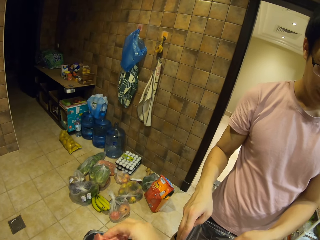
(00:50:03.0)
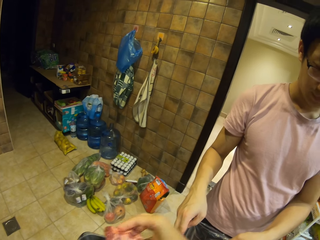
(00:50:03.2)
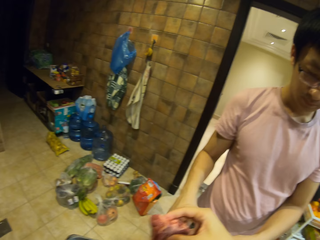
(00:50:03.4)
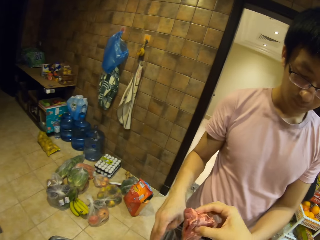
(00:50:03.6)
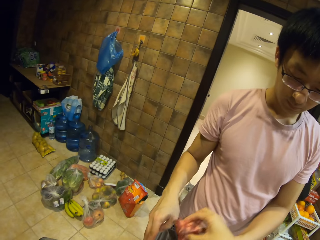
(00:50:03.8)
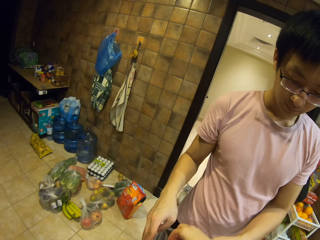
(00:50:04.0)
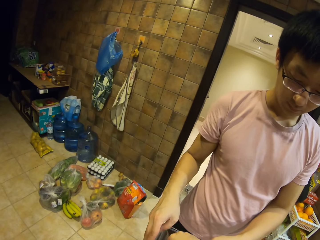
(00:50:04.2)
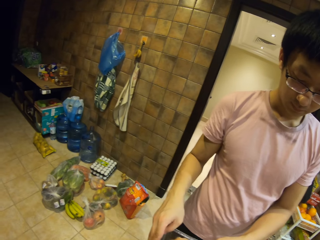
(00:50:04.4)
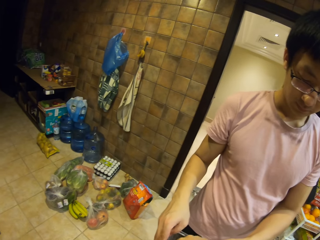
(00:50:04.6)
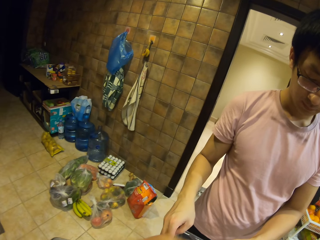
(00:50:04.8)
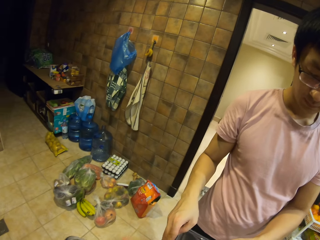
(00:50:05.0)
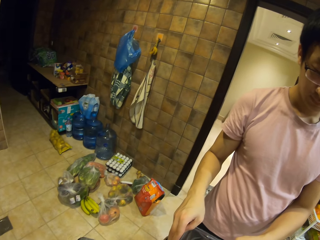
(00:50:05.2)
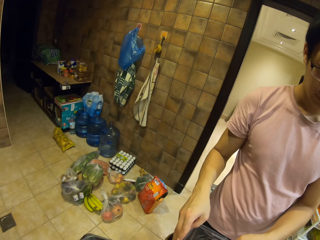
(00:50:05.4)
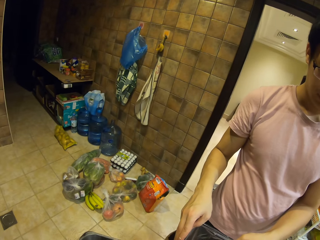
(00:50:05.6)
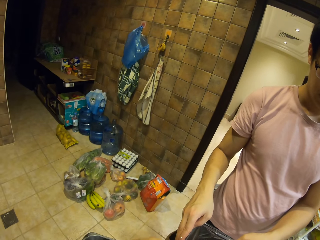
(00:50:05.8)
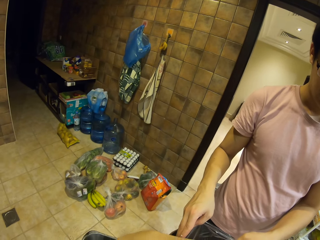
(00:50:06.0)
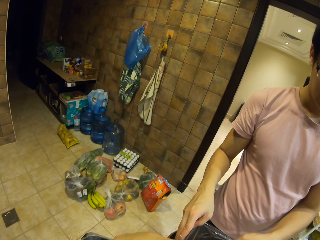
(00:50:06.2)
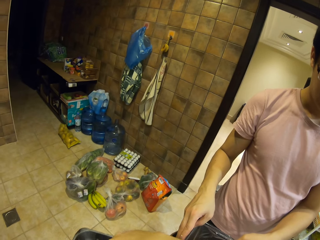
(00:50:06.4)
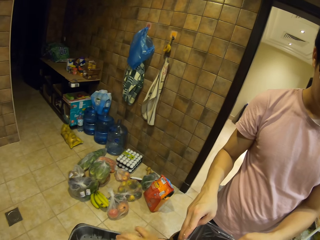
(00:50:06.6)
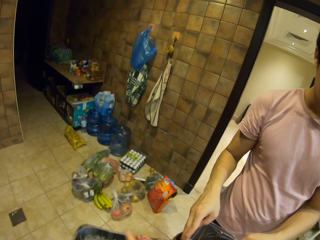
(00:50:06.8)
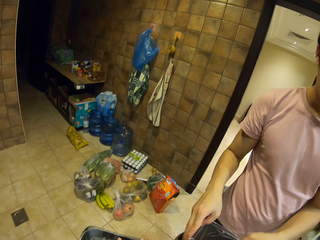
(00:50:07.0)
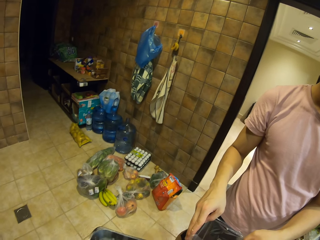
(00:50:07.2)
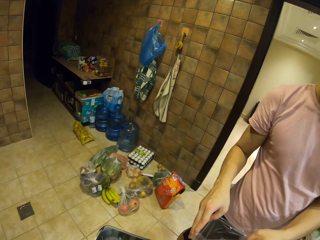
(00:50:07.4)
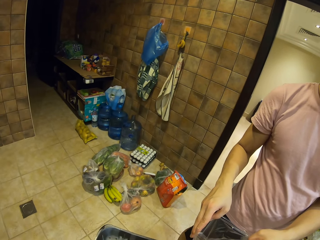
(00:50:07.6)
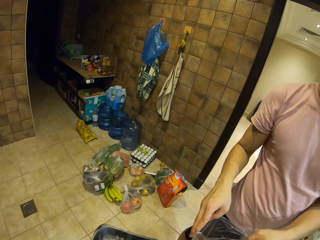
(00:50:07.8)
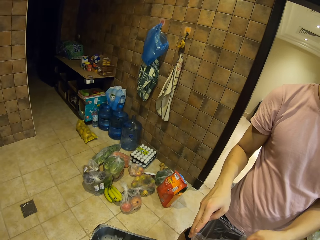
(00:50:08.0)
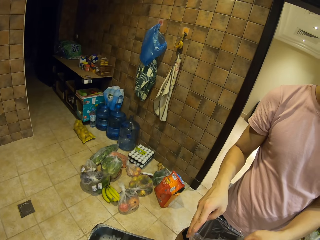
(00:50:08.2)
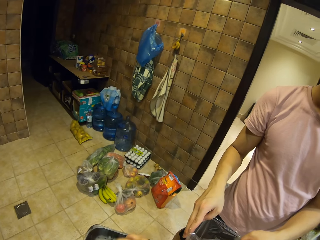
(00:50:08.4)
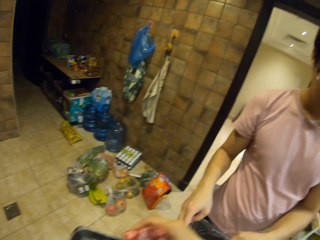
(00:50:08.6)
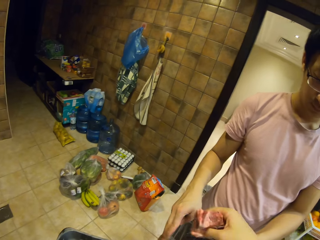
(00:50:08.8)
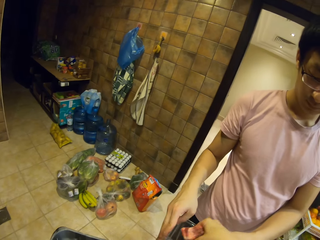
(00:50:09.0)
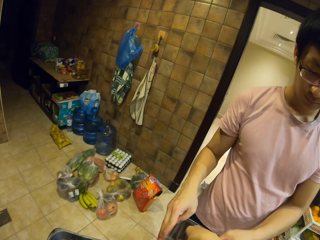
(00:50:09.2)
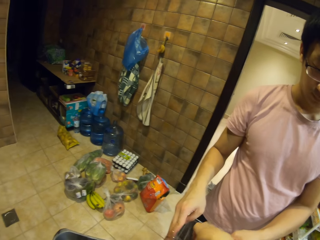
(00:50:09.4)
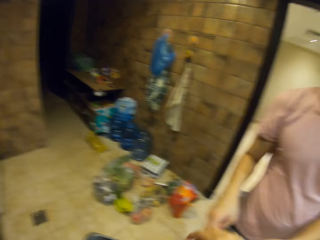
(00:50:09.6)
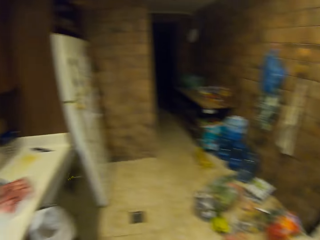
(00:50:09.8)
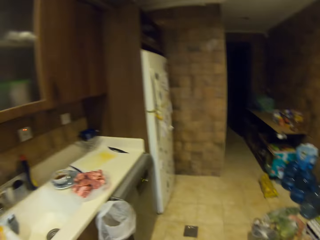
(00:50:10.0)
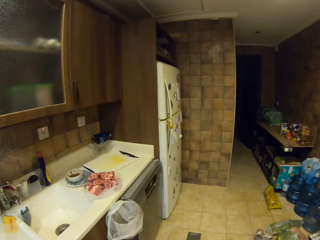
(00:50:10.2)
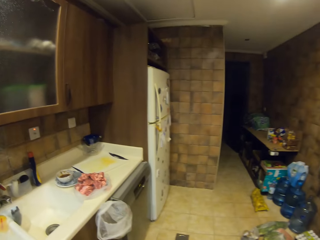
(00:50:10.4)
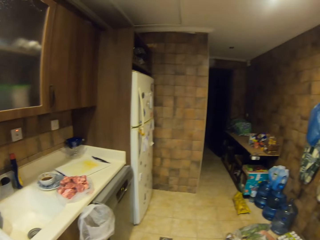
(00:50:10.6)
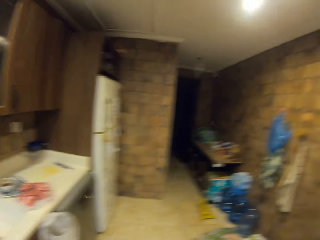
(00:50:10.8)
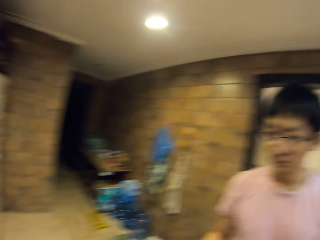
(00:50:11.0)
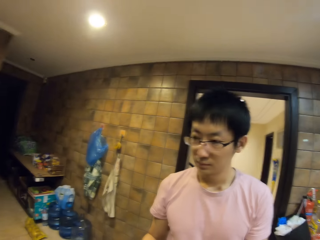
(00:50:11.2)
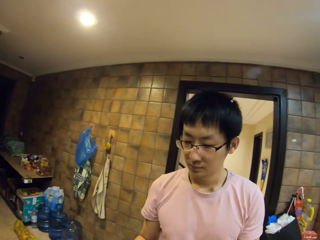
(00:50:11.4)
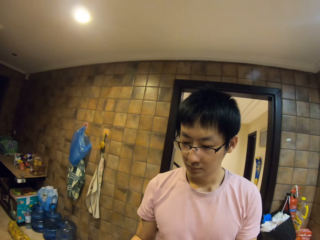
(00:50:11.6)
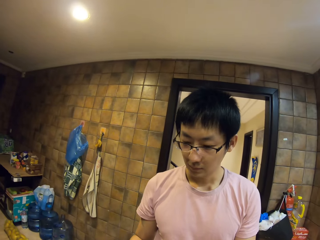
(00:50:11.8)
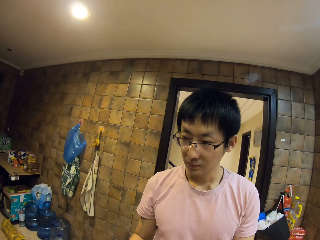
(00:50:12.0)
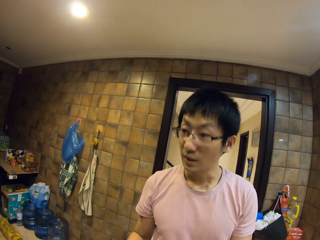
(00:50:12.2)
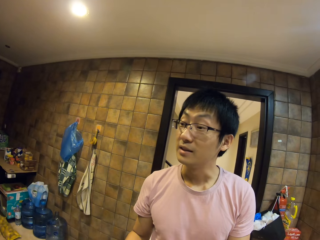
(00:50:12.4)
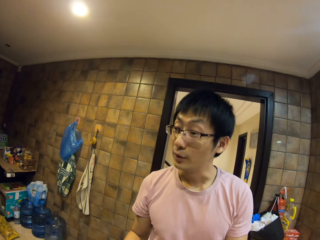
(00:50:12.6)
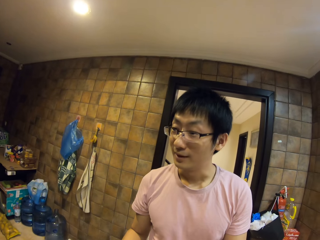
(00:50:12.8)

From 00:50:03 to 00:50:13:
The camera wearer interacts with a man. They put meat in the polythene bag. They pick the meat. They put the meat in the polythene bag. They look around.

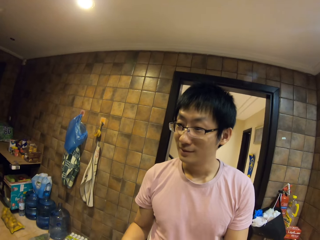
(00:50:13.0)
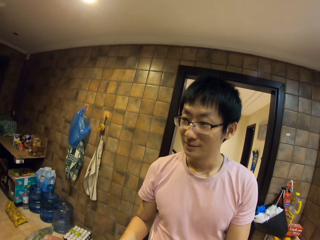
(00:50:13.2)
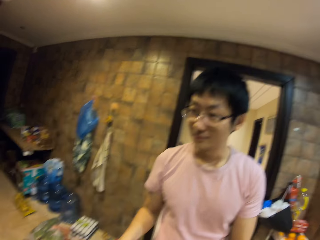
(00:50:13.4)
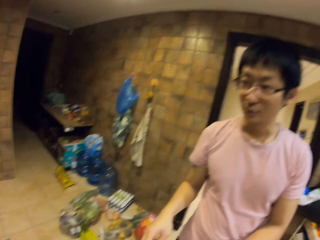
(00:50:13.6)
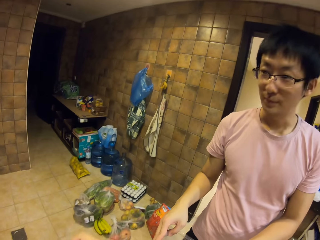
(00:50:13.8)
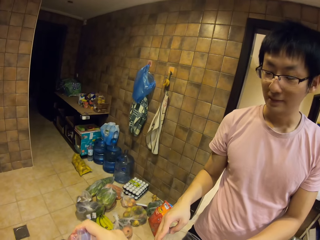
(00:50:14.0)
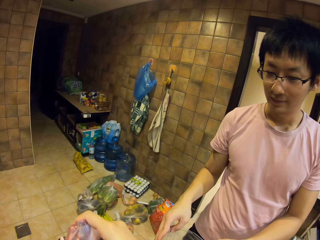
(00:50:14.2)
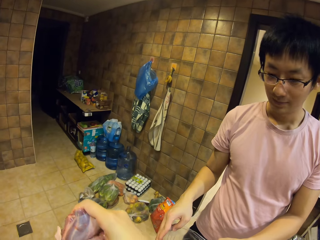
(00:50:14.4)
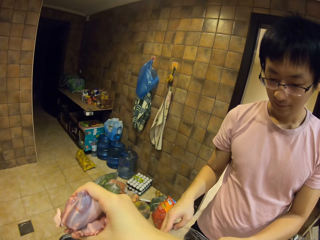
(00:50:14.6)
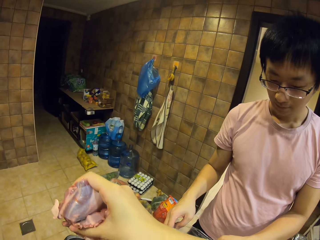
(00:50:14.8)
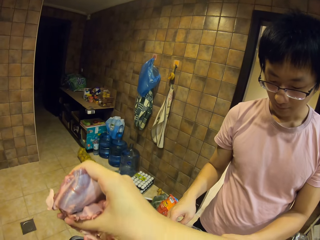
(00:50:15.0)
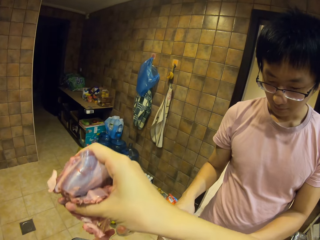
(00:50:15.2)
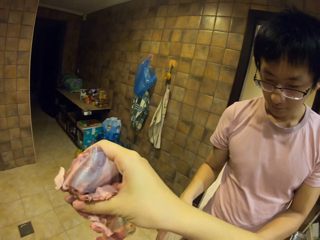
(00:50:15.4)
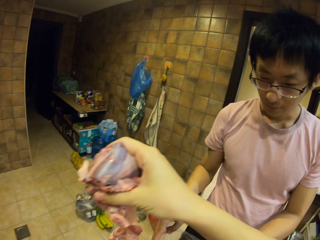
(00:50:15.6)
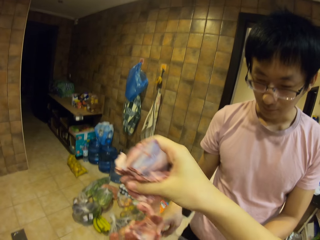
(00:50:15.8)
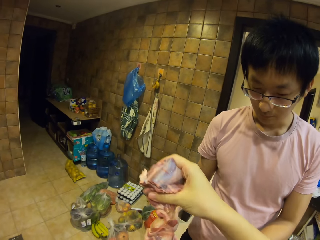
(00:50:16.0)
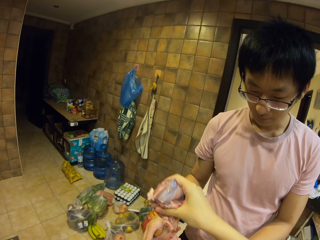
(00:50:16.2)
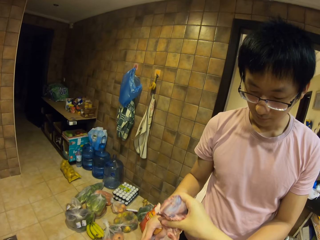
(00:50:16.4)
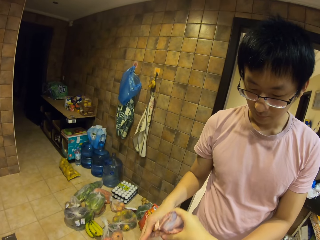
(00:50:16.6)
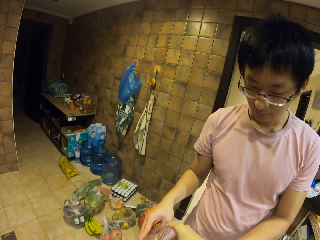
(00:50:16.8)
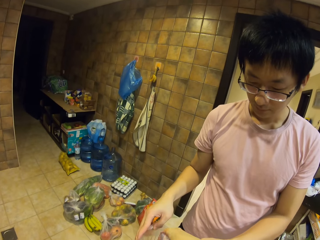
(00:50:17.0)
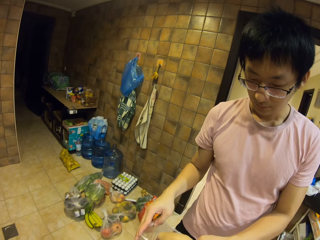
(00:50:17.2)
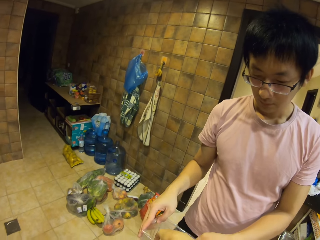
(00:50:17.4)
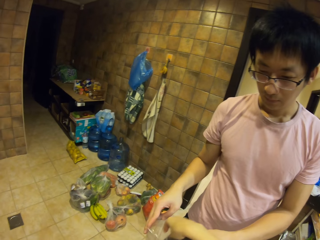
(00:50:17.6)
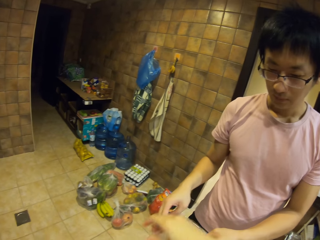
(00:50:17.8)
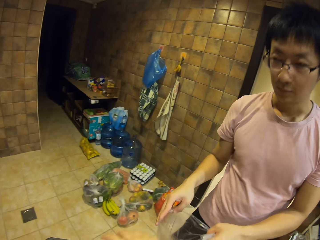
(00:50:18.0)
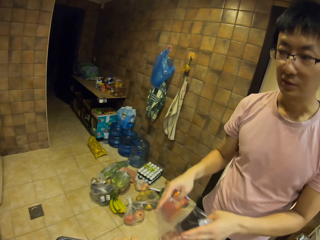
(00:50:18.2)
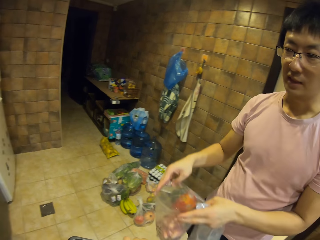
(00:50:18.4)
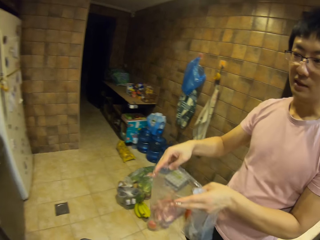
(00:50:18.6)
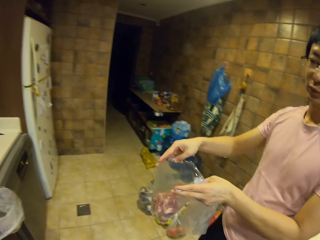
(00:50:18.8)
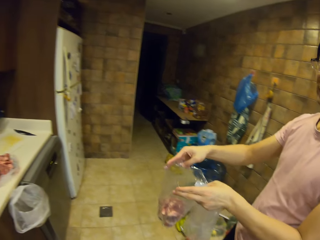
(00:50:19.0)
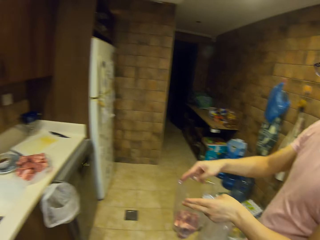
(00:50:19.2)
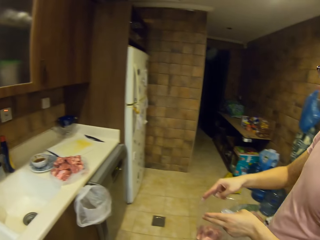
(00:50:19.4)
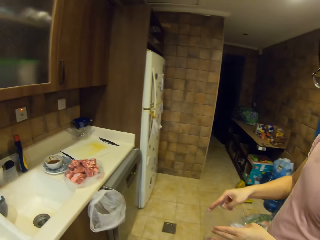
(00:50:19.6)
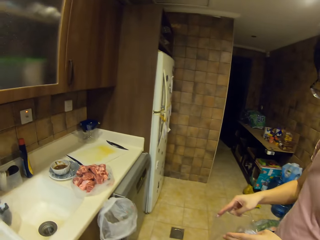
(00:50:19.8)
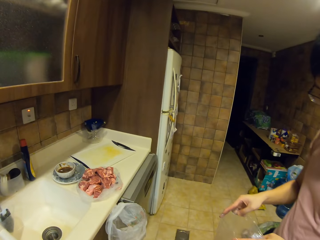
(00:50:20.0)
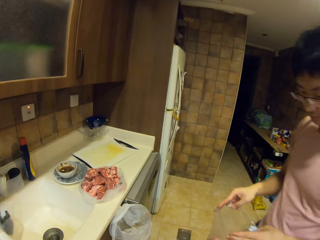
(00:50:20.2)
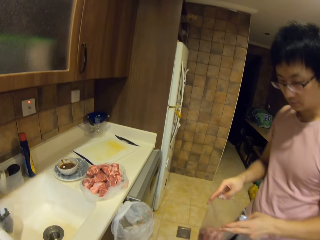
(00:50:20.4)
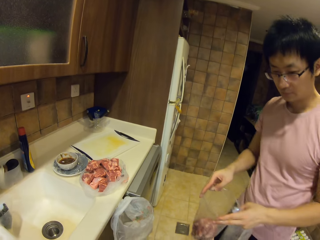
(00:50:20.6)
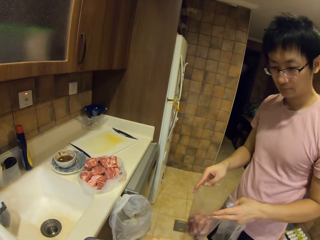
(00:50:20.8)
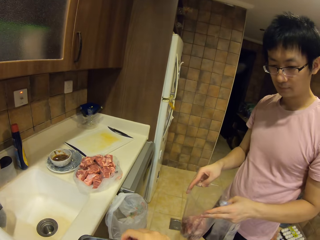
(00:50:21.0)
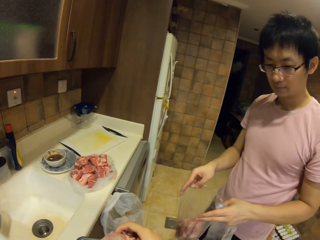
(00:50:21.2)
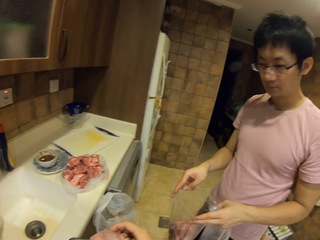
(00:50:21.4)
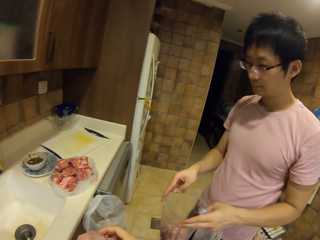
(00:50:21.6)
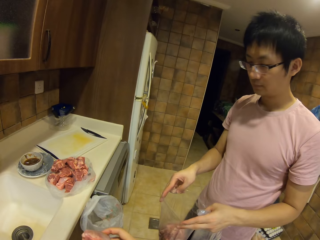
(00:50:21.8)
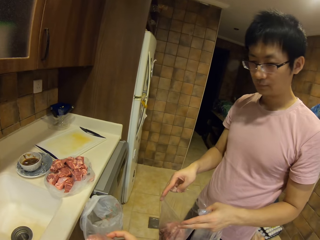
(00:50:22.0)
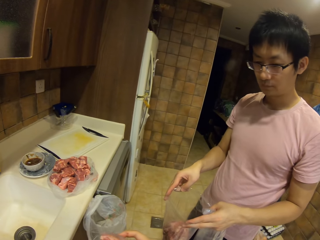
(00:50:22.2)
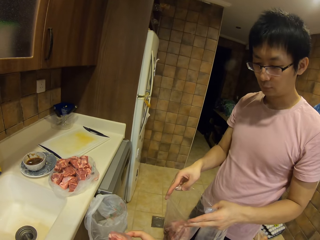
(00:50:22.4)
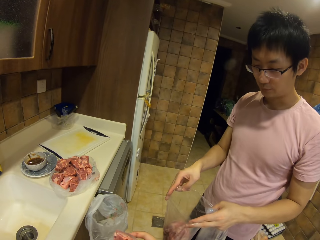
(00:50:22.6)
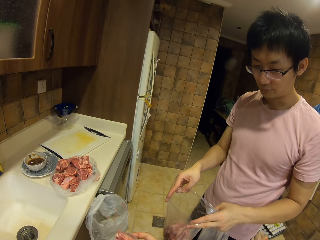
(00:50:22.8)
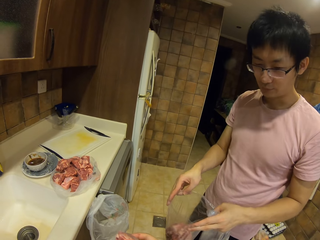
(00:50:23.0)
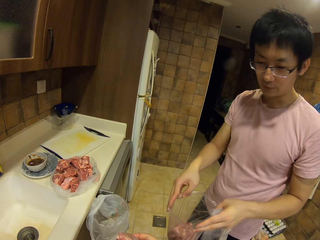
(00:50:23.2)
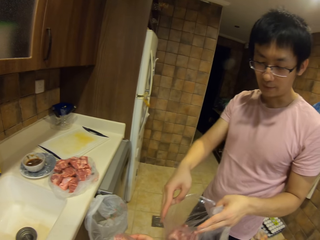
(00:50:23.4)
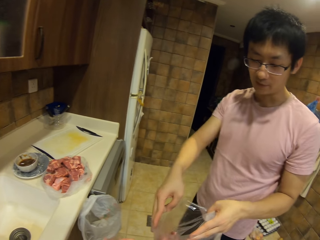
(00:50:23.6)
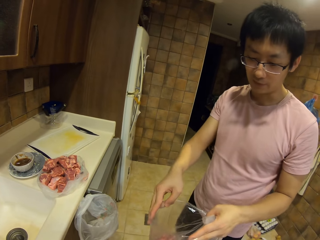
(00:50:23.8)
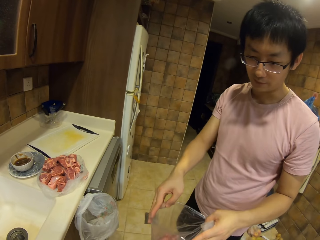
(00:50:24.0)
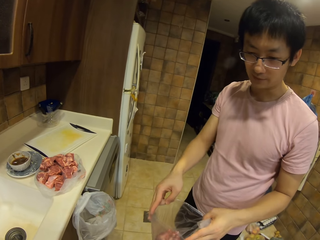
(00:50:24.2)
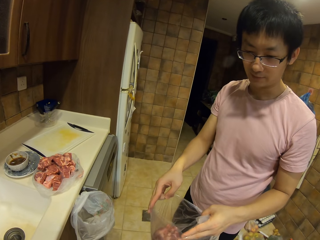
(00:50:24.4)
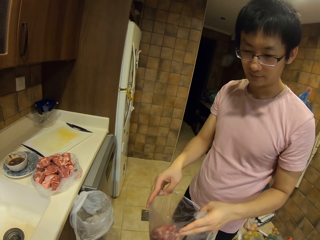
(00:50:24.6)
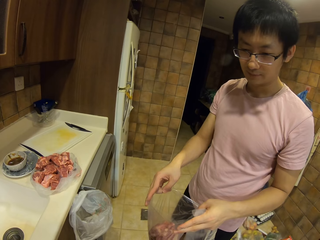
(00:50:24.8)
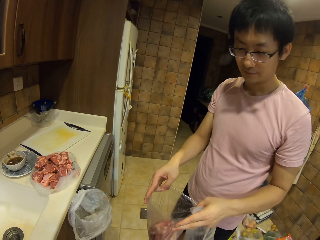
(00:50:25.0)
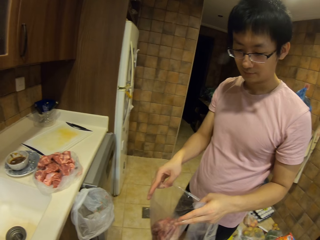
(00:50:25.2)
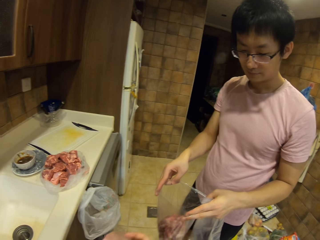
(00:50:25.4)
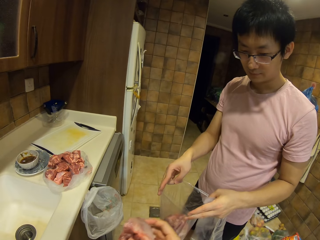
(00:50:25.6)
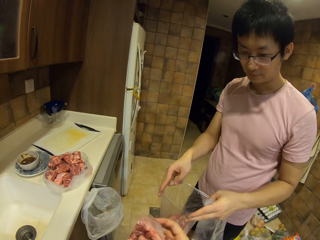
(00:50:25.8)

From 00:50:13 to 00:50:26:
The camera wearer holds meat. They put meats in the polythene bag. A man moves the polythene bag and moves forward. The camera wearer moves a hand. The man moves the polythene bag.
